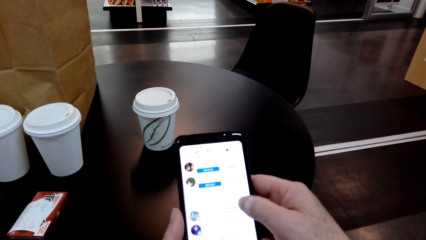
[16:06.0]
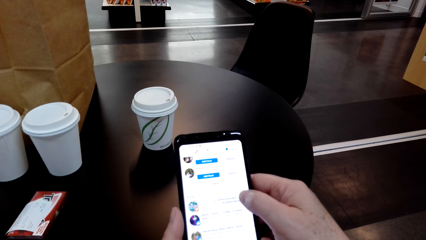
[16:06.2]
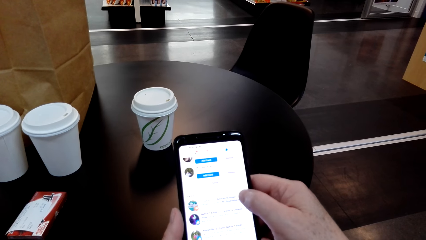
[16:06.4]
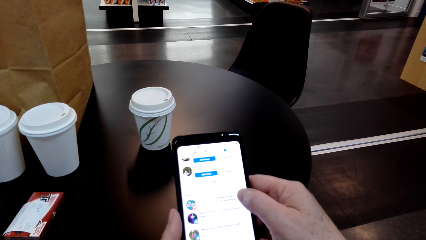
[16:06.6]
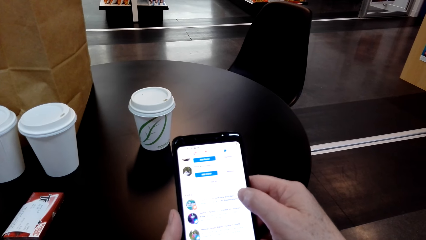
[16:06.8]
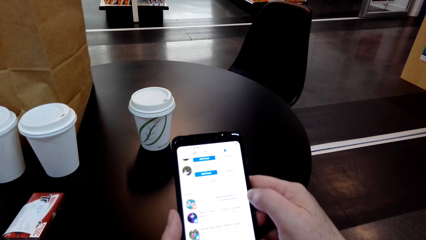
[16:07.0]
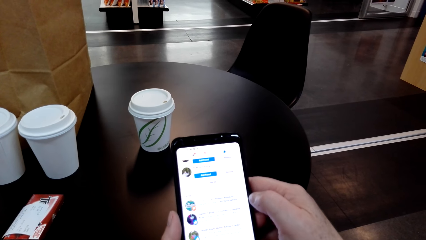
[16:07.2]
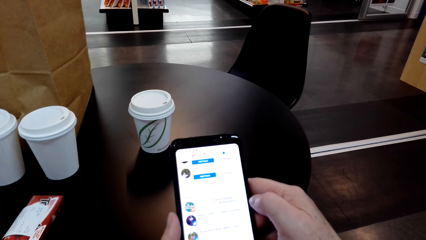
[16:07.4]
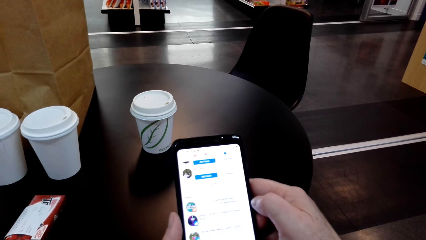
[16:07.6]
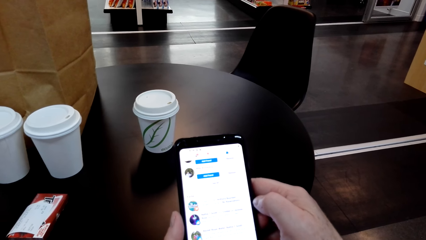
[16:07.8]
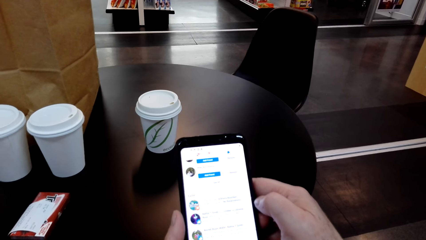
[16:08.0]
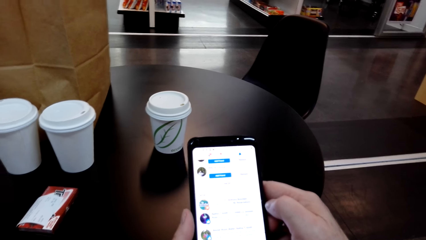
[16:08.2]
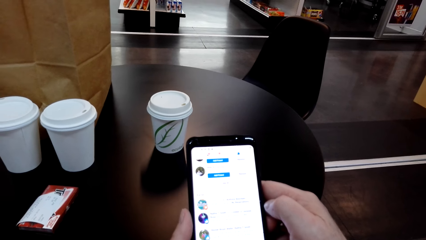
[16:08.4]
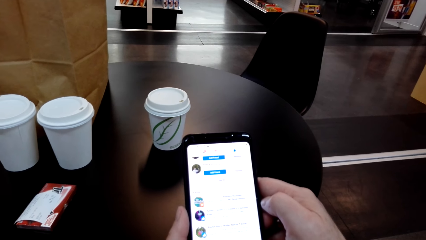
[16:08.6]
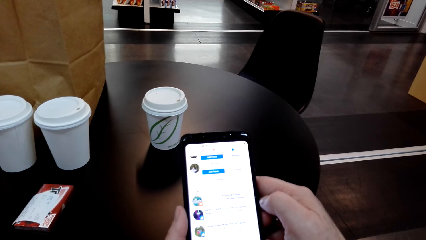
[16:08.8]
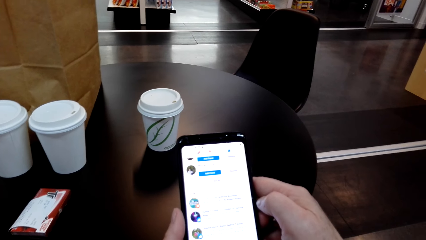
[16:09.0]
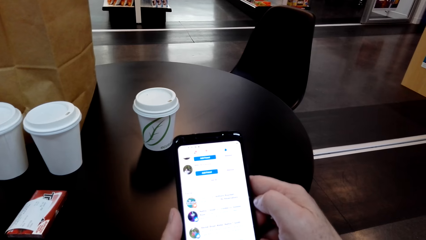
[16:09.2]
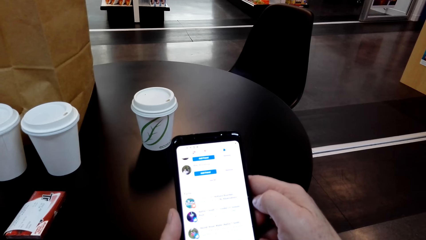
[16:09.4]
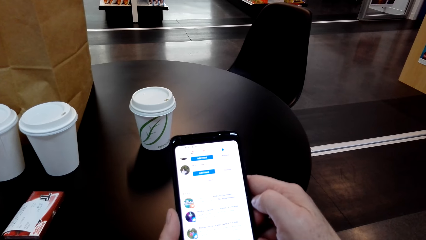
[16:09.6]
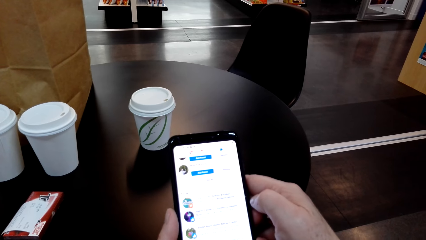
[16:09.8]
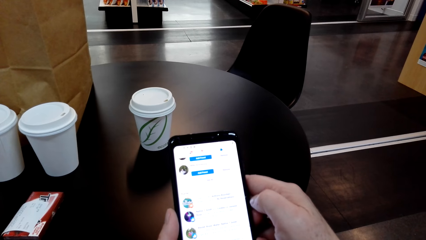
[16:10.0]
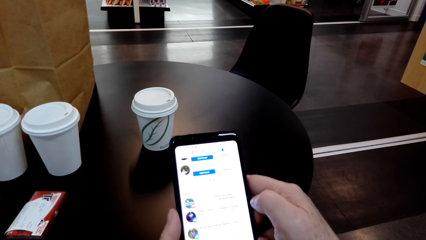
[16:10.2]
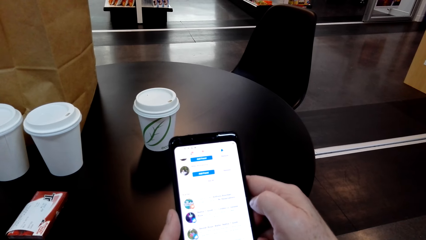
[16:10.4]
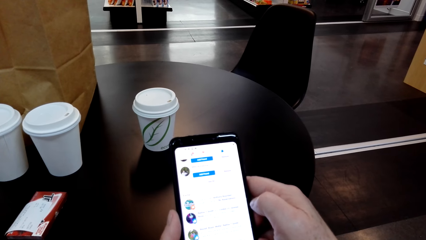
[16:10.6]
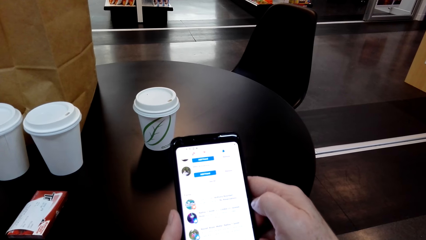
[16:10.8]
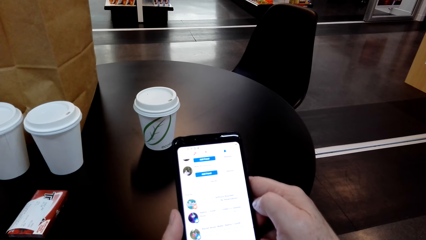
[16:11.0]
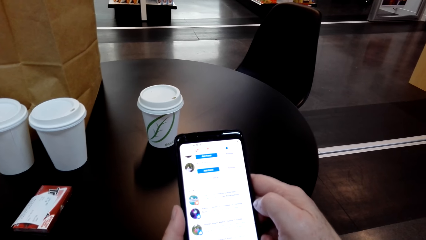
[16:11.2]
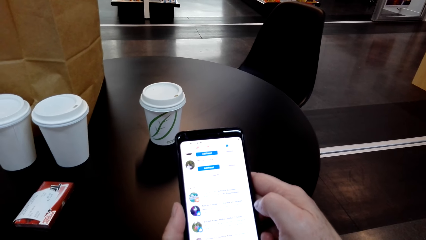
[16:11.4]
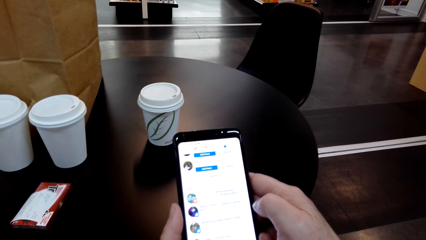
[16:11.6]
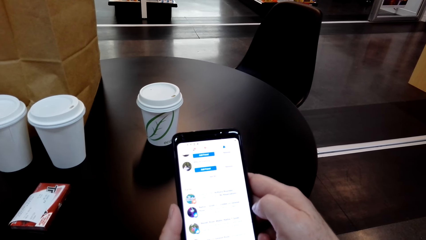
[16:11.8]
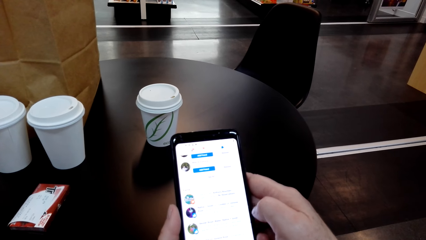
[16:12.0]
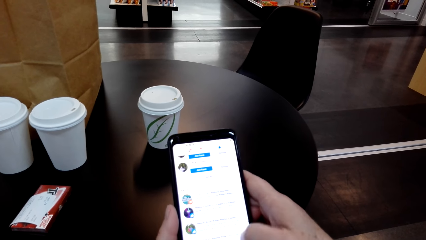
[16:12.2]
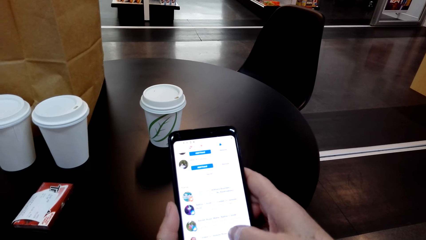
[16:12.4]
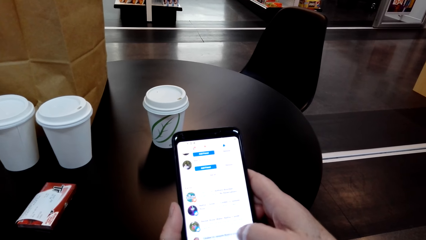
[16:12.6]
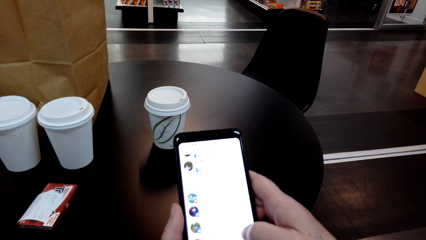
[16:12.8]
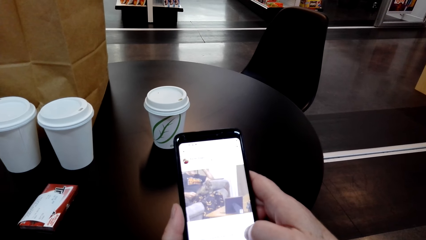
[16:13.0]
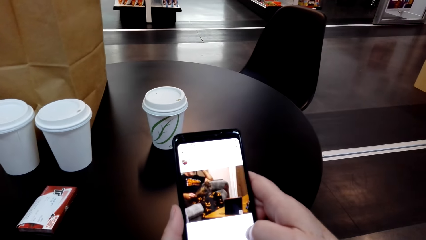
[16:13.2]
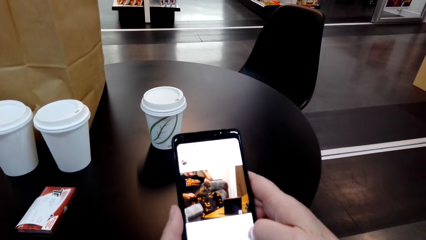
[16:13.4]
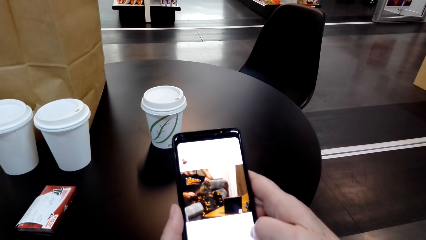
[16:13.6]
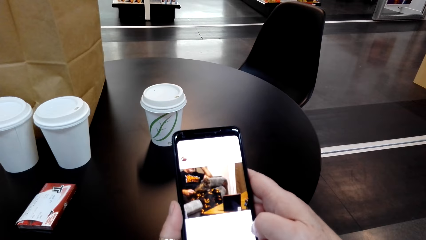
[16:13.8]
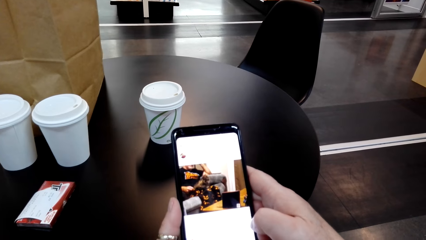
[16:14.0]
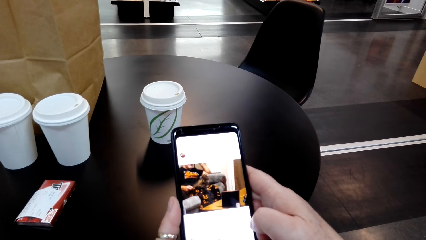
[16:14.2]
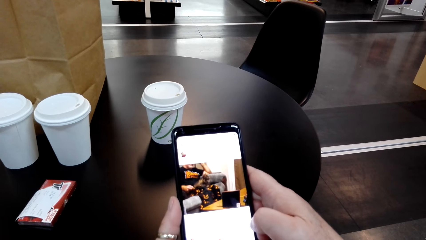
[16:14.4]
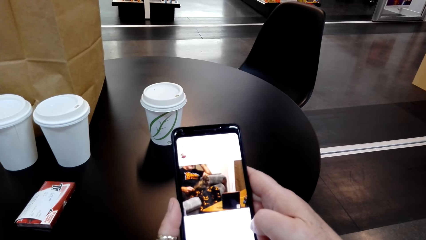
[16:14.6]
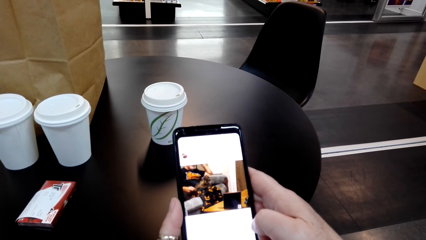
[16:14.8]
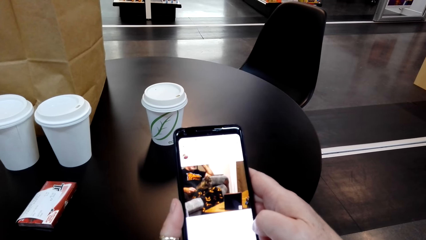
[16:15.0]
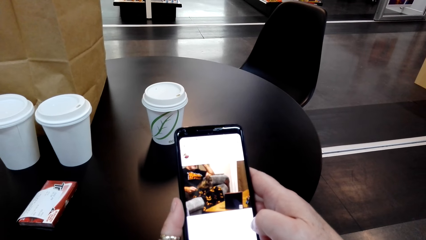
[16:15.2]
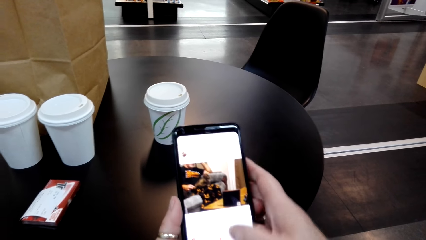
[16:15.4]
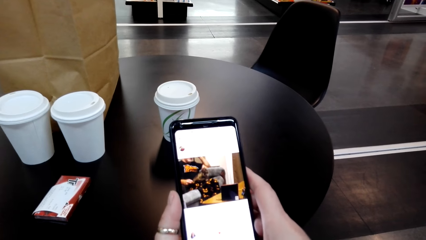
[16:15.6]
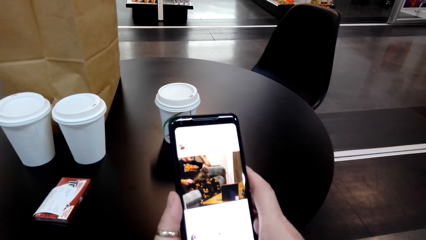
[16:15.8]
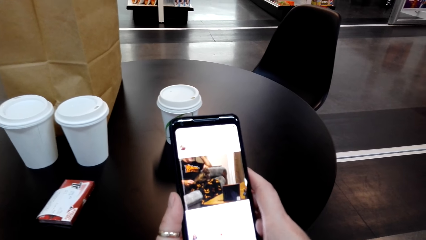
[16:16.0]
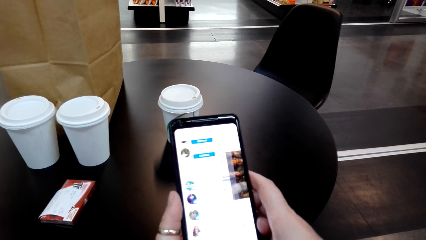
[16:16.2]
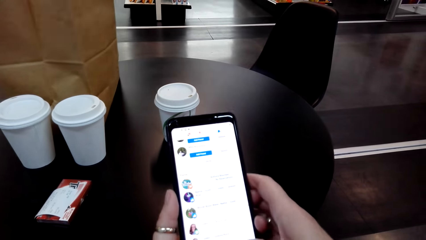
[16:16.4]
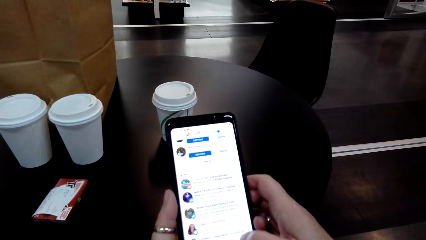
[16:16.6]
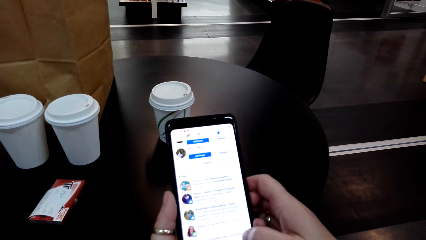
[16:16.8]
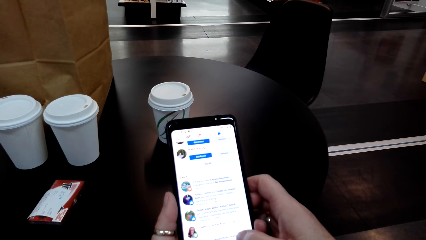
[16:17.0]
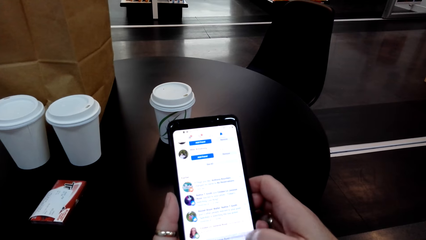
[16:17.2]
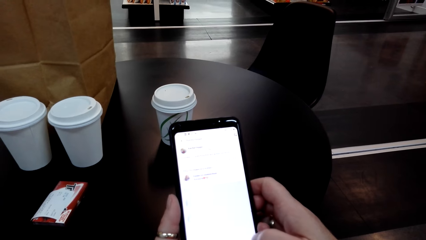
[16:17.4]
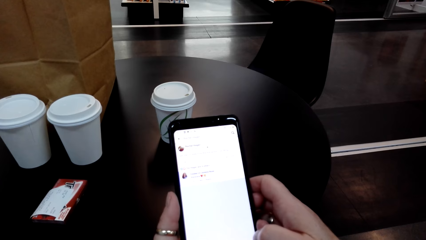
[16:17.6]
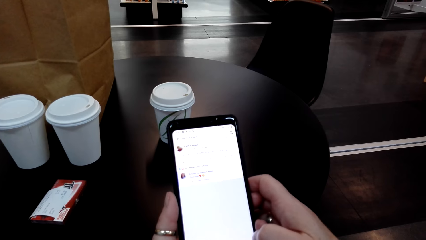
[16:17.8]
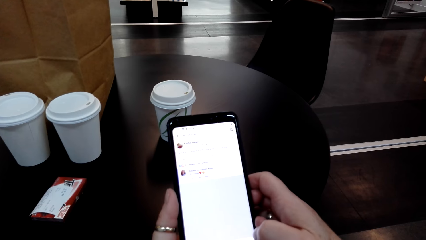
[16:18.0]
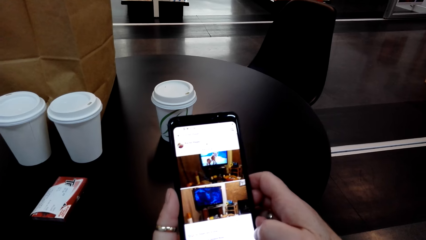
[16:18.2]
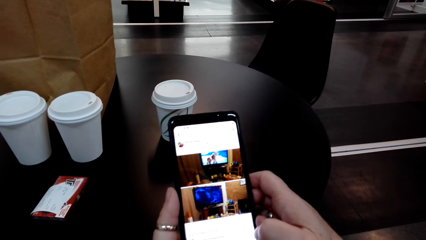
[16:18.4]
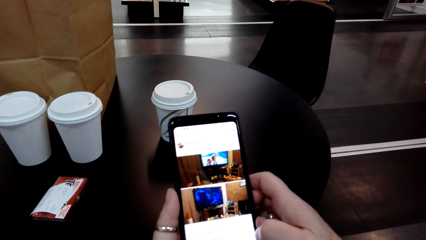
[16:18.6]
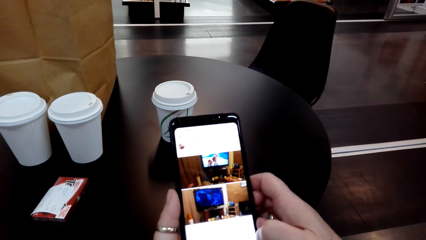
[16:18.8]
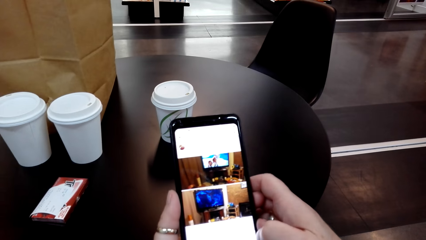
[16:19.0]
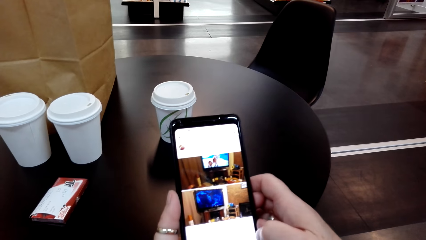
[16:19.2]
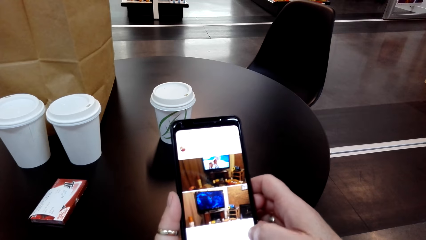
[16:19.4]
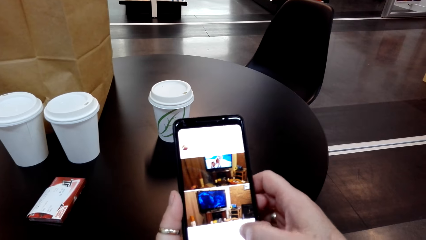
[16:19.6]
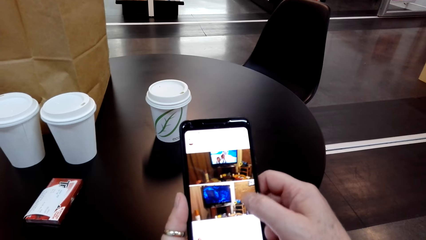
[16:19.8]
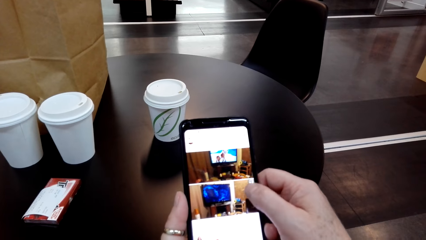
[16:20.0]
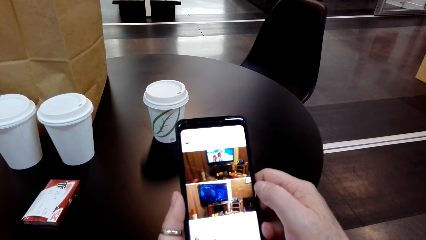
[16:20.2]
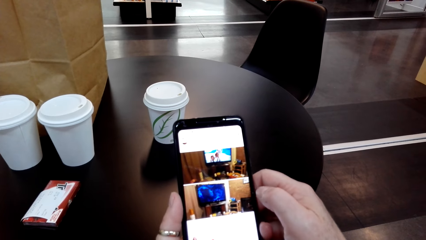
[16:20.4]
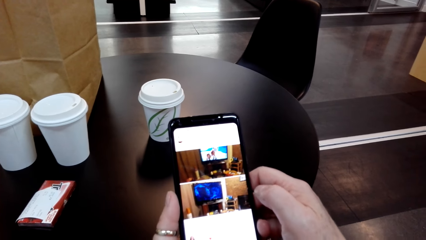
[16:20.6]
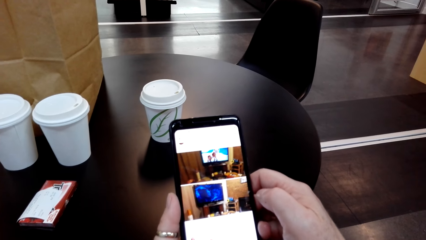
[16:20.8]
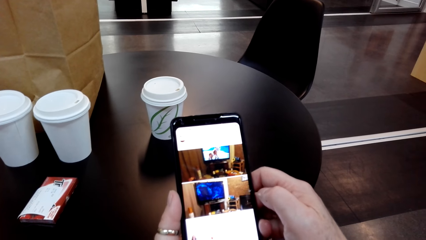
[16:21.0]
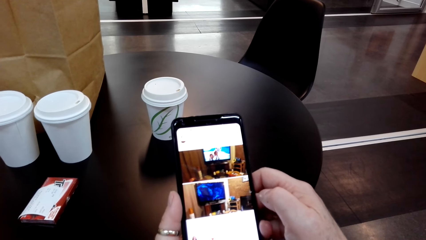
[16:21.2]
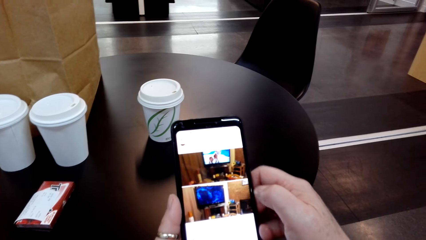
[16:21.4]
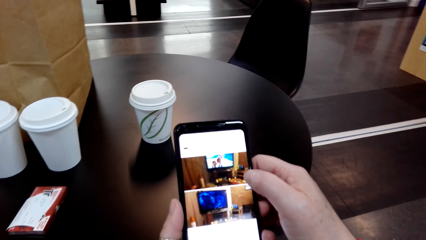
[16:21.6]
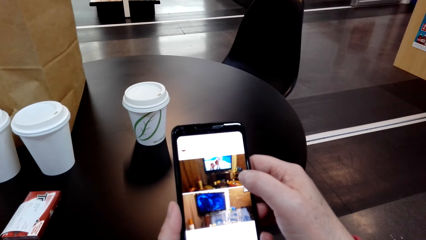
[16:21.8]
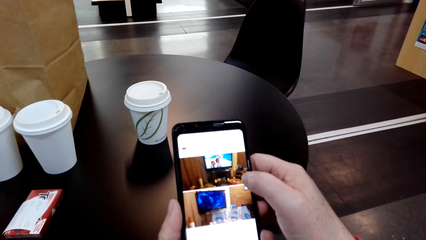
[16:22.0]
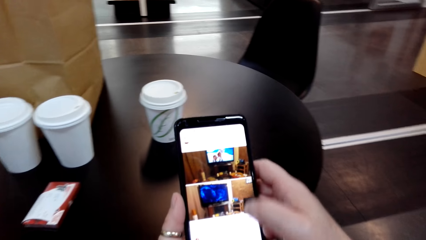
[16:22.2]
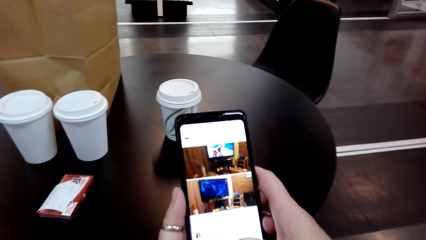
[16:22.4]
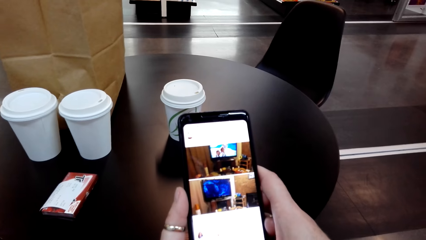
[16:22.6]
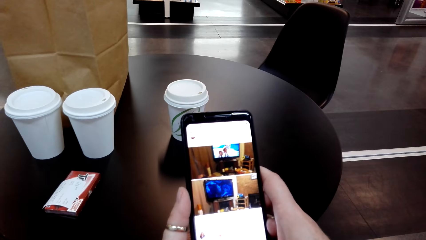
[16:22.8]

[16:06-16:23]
The camera wearer flips through her phone. They look at her phone. They touch her phone's screen. They look at her phone. They touch her phone's screen. They look at her phone.
